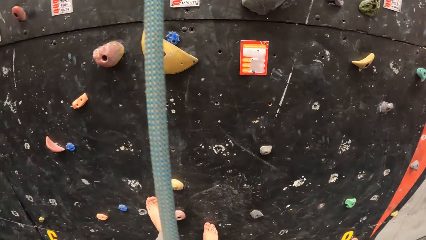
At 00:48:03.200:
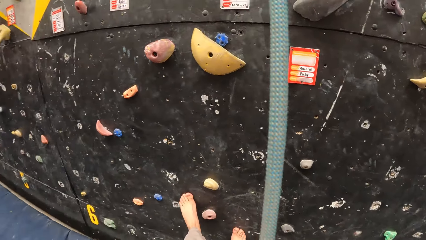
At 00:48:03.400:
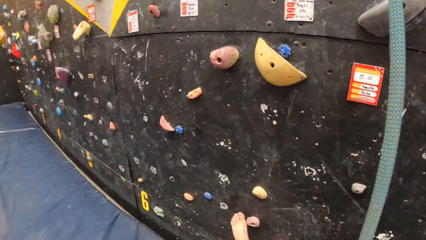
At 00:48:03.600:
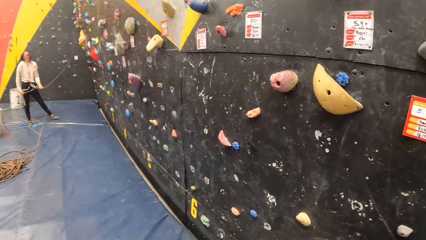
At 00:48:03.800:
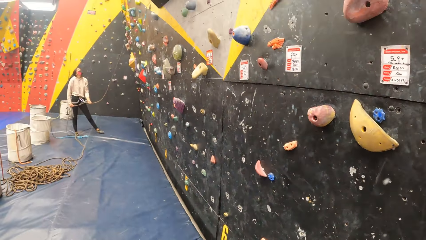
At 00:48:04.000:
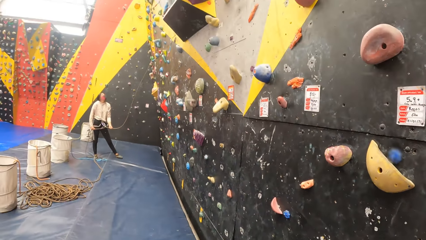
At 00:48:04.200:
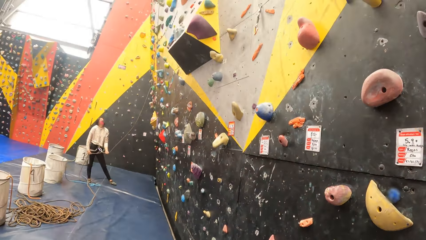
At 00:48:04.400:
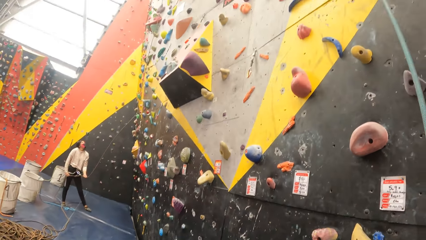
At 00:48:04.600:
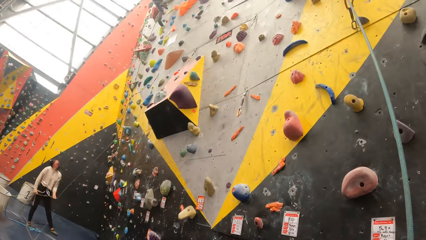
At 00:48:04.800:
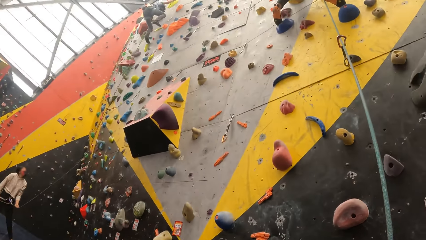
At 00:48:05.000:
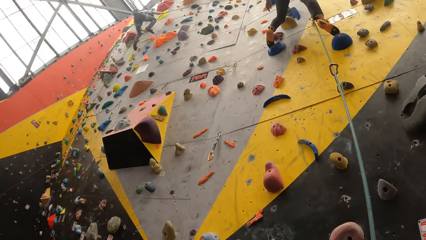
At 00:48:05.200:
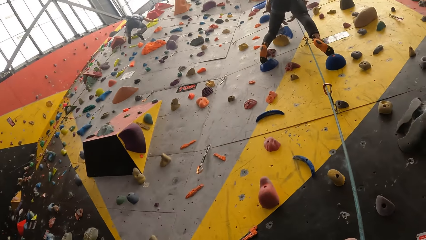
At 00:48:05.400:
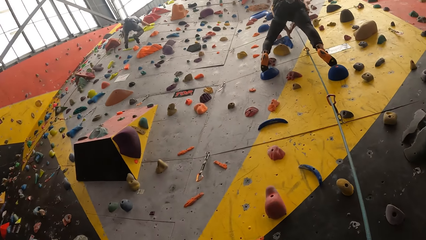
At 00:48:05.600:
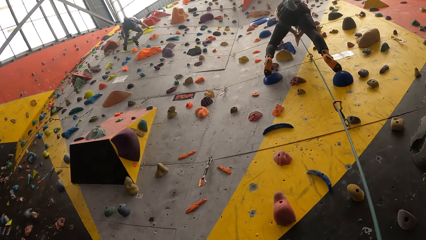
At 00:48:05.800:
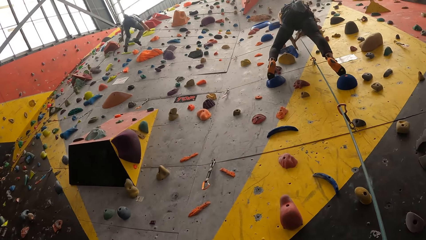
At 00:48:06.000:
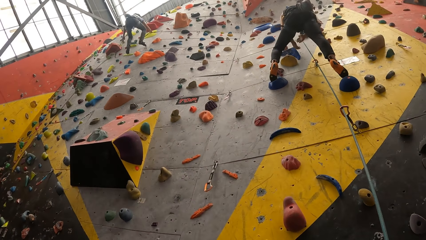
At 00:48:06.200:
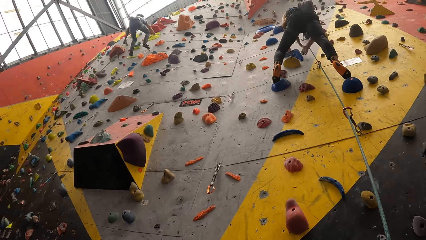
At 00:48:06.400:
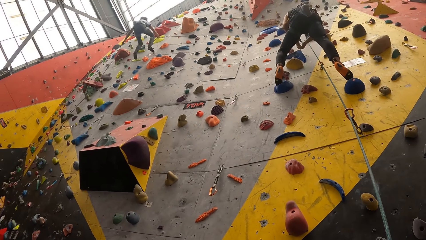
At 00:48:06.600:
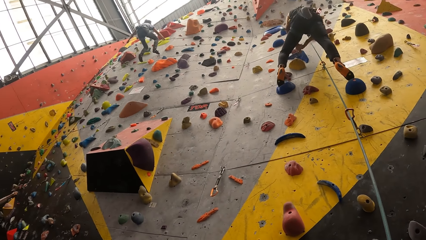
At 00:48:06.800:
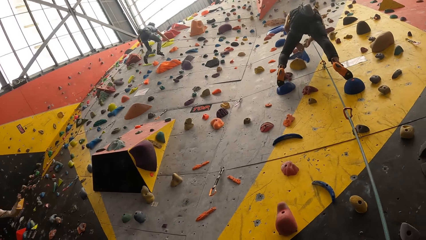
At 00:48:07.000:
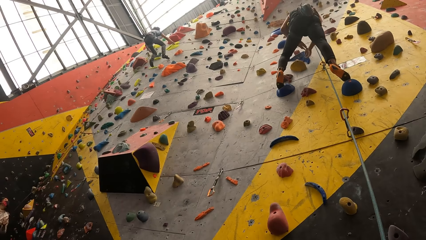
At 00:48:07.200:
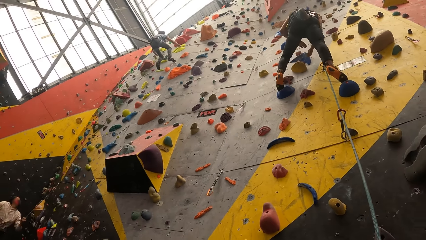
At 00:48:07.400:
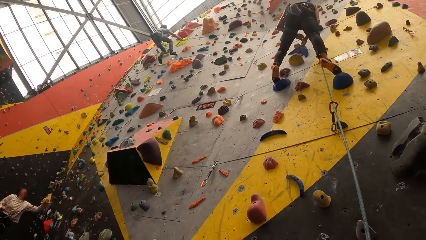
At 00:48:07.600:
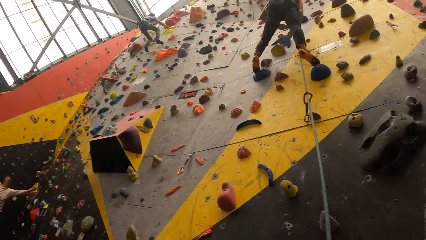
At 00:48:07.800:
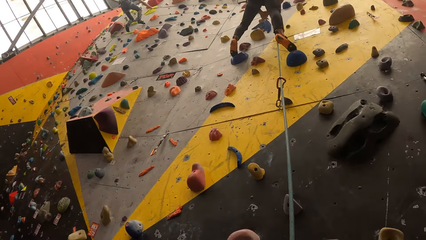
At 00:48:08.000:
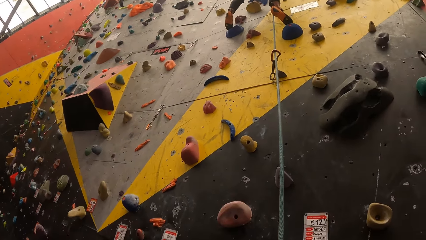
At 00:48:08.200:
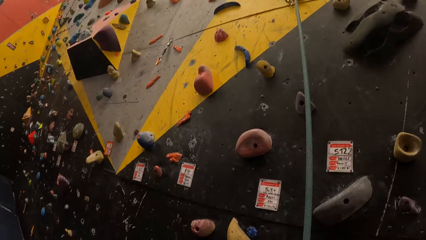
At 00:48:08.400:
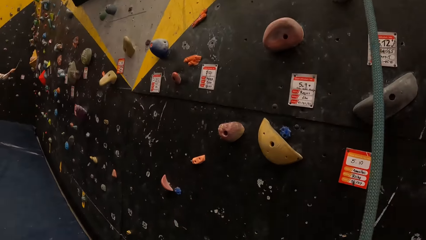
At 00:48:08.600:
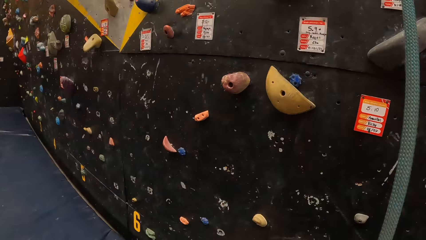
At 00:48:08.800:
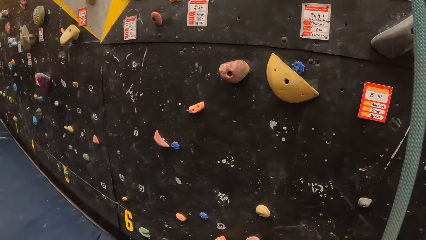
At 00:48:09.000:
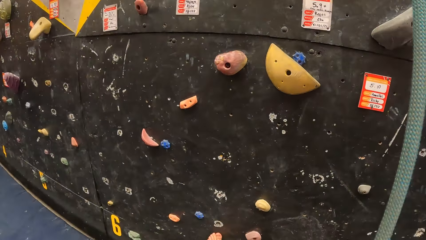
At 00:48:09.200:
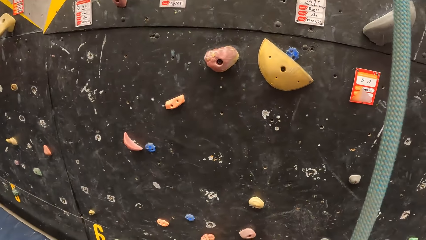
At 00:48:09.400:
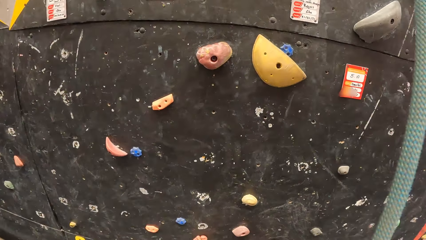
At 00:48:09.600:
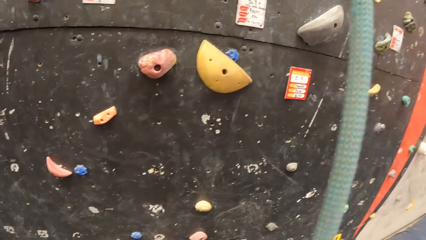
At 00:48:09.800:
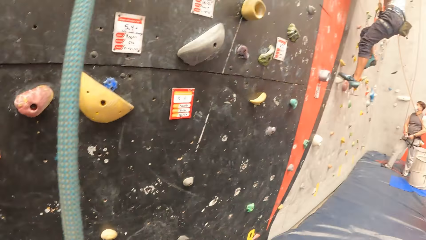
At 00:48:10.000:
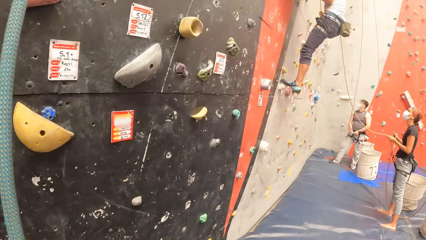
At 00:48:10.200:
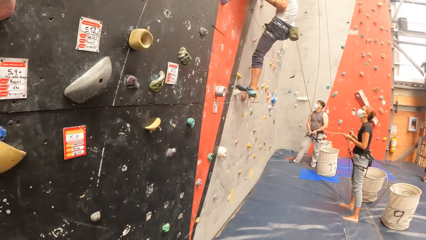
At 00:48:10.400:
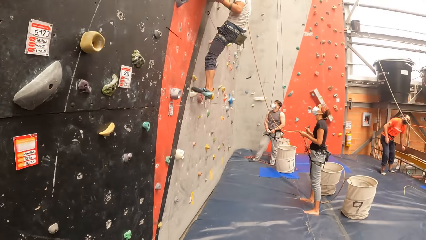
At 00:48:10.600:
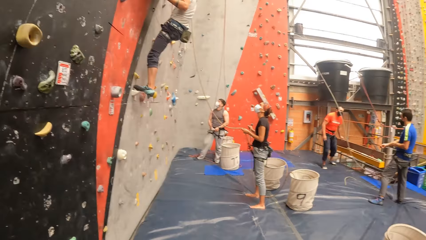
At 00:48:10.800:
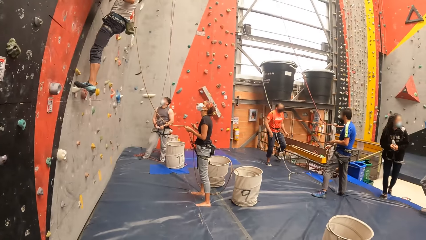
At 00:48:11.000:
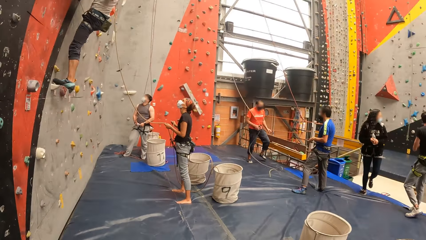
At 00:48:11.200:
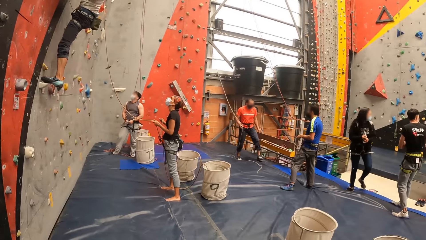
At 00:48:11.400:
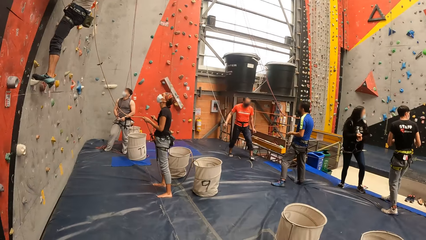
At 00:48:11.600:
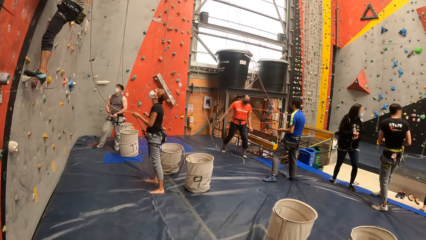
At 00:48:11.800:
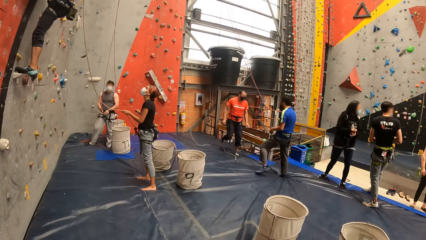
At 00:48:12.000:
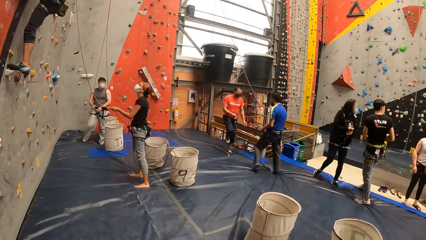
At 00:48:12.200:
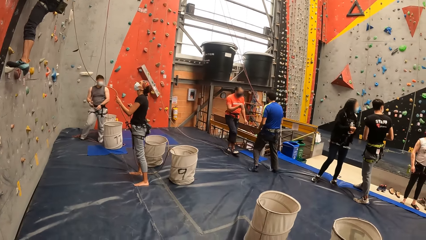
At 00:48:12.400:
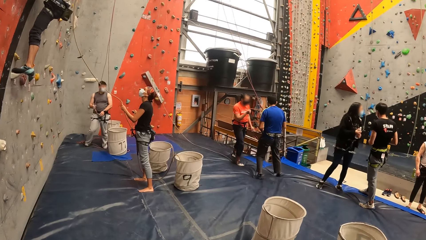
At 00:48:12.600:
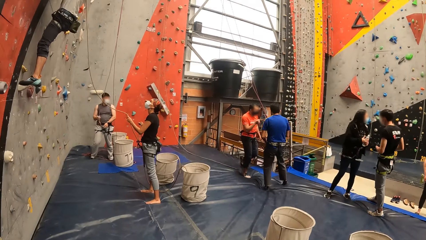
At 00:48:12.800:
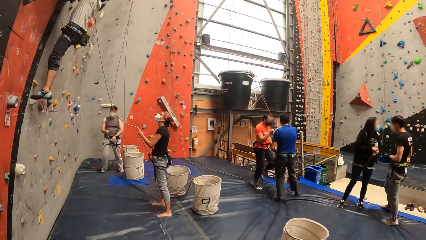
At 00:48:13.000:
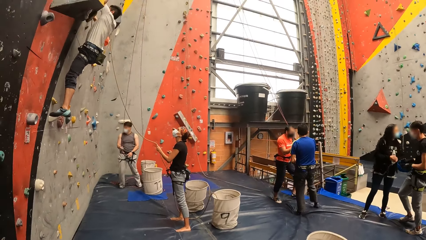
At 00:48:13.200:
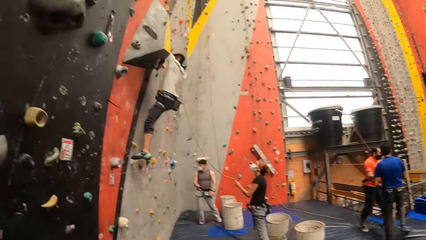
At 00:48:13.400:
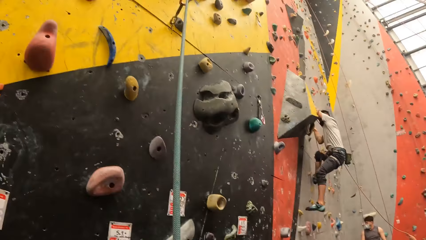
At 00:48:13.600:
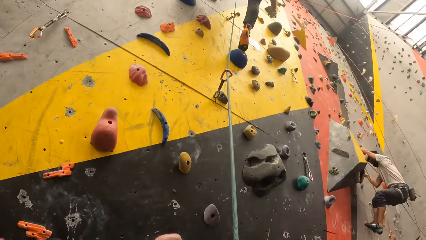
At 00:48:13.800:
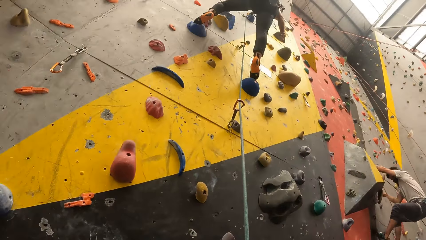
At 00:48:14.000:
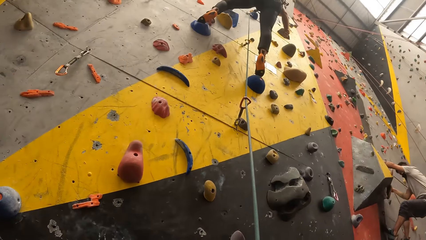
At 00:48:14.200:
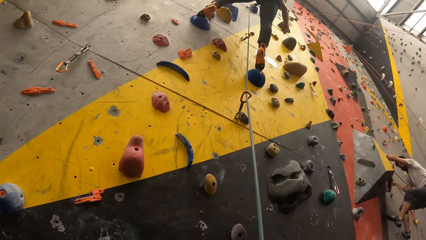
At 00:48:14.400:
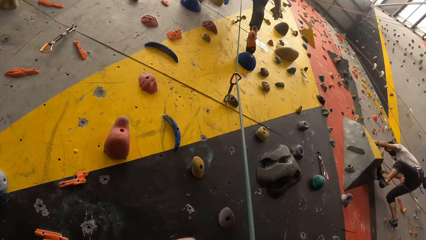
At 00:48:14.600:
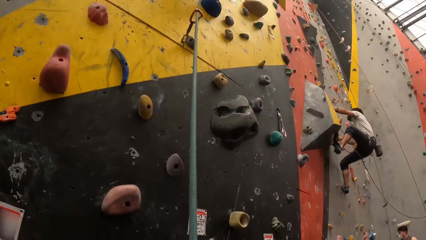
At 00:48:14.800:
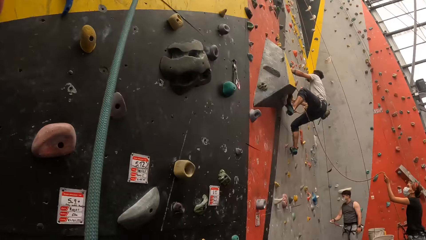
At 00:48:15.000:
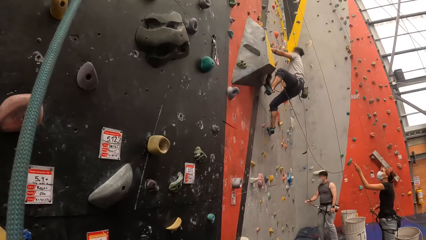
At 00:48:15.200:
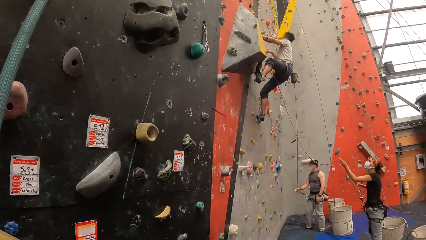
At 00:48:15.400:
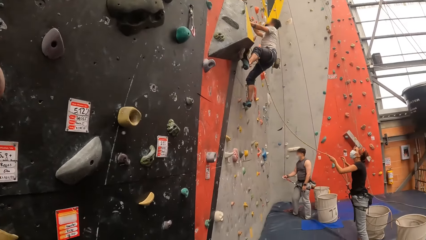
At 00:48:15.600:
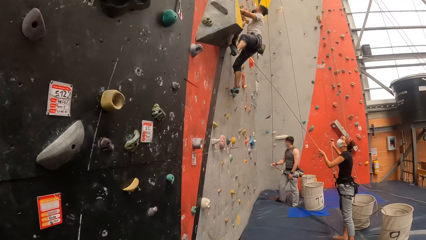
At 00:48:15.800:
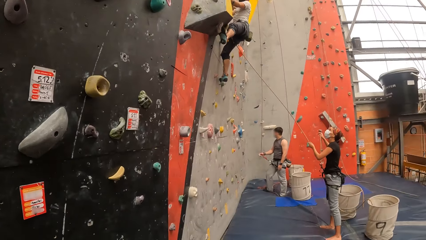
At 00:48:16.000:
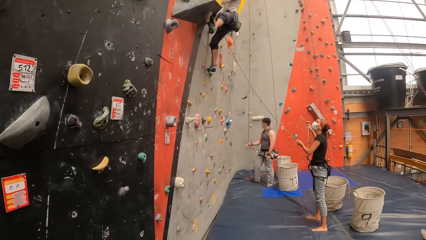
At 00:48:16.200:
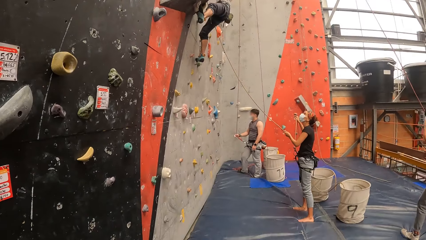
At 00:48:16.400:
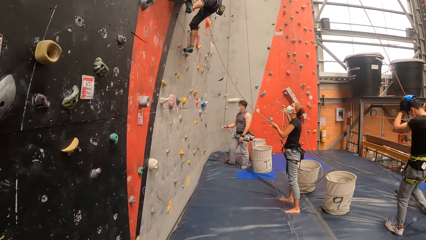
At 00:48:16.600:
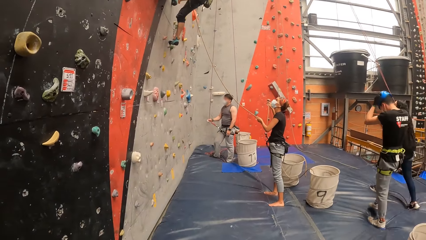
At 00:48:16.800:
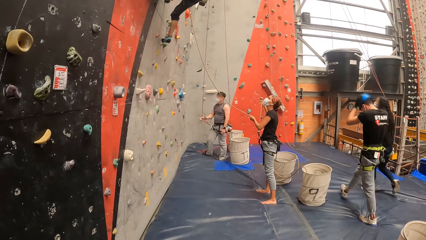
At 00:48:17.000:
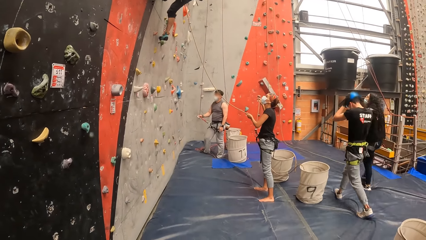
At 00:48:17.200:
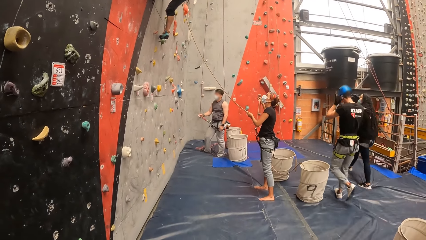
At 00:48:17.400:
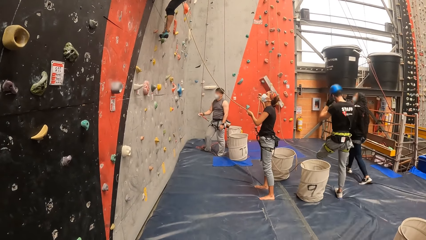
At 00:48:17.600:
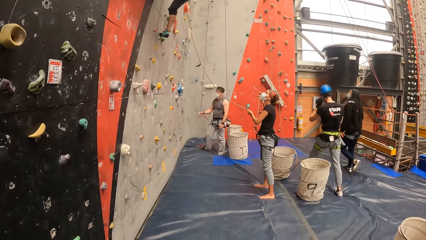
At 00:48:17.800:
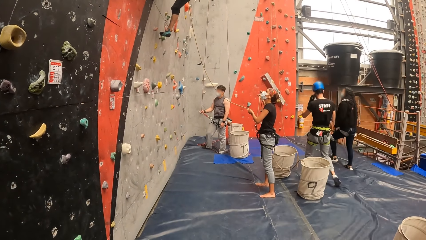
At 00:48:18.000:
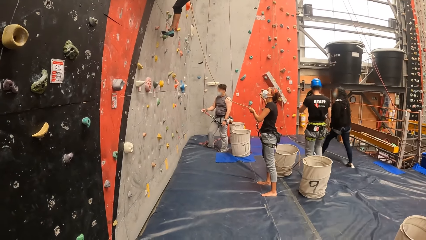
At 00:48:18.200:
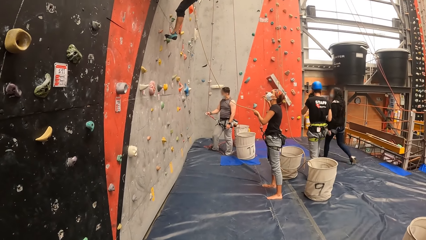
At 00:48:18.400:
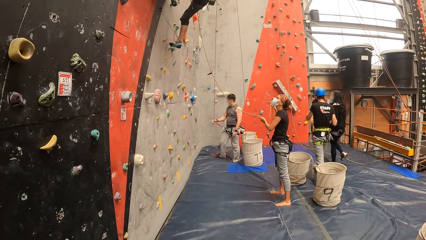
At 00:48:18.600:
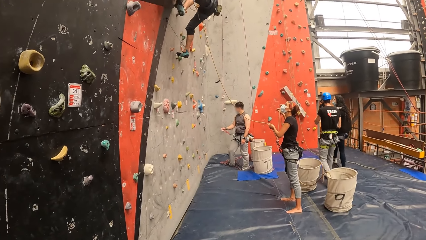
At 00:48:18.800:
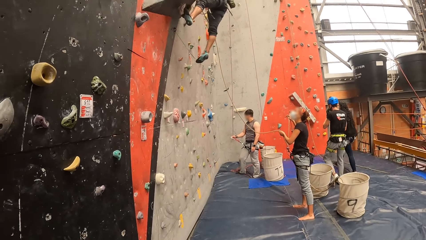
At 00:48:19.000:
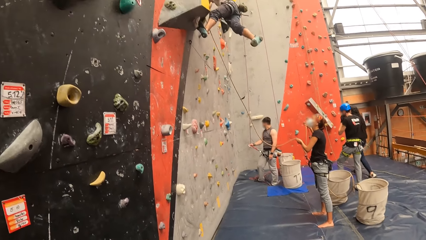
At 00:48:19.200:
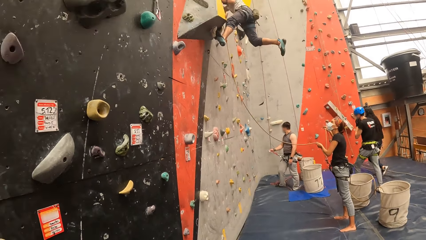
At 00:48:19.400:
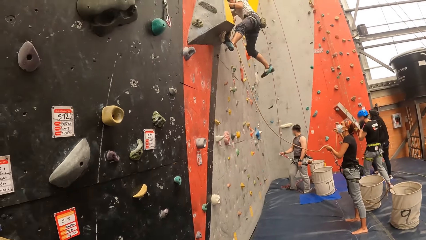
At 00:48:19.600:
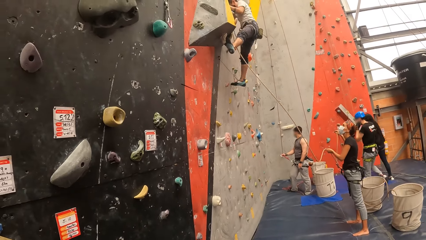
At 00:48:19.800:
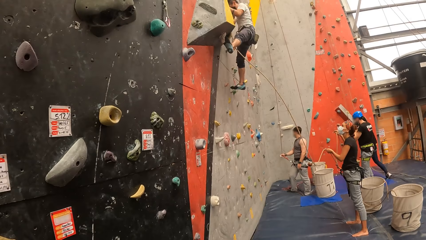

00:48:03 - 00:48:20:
The camera wearer looks around. They look at the bouldering wall. They look around. They look at the bouldering wall. They look around.
